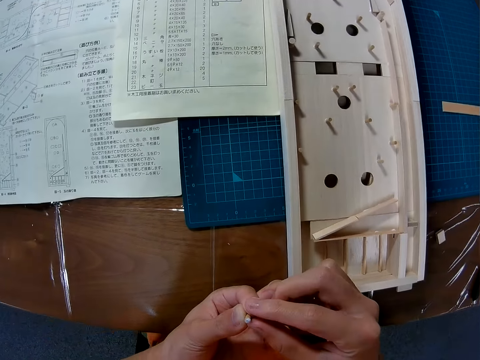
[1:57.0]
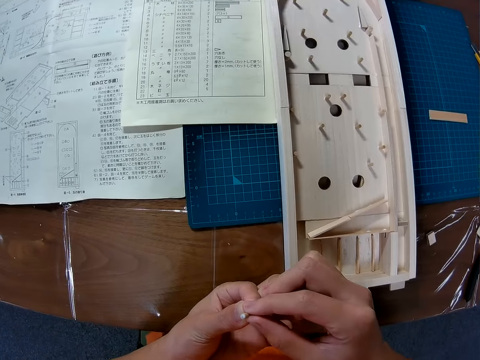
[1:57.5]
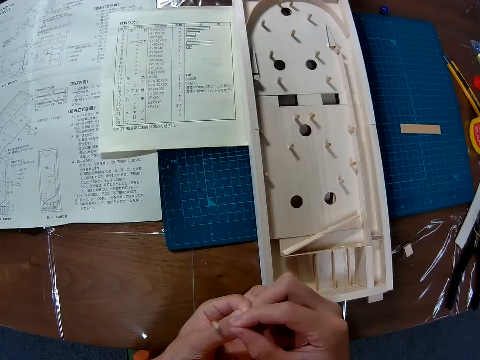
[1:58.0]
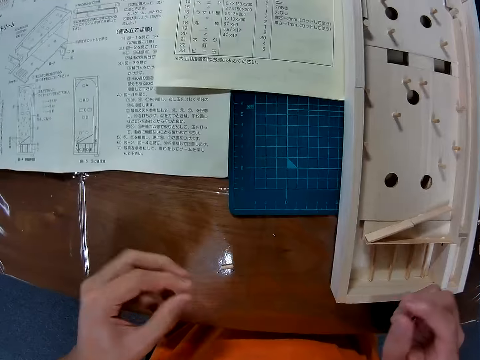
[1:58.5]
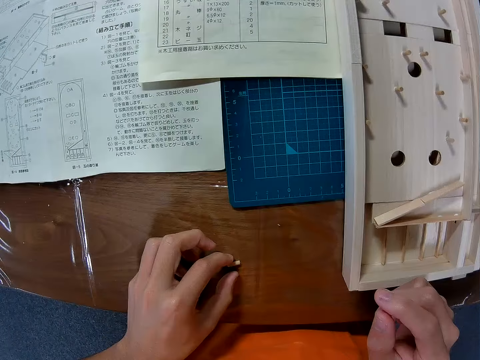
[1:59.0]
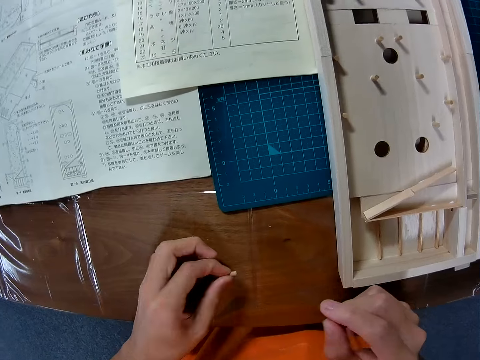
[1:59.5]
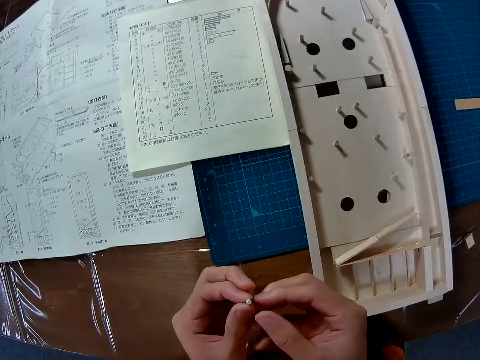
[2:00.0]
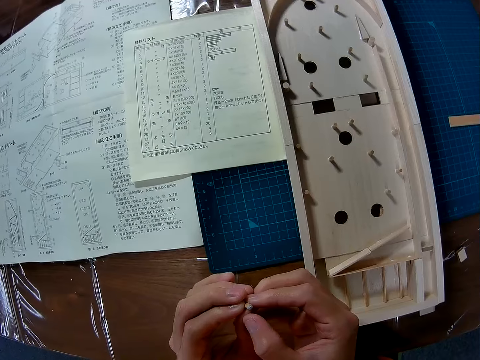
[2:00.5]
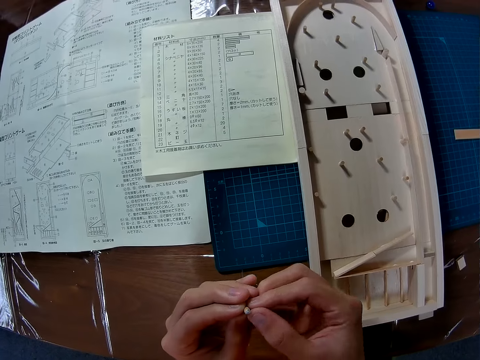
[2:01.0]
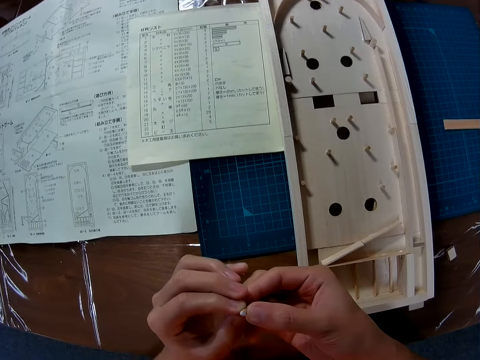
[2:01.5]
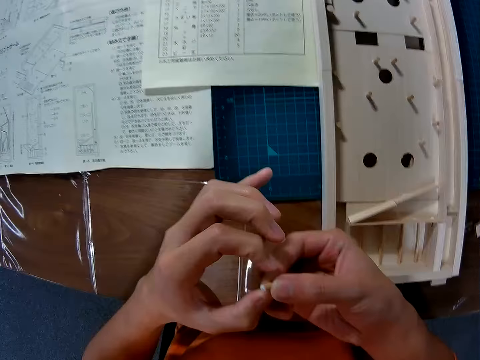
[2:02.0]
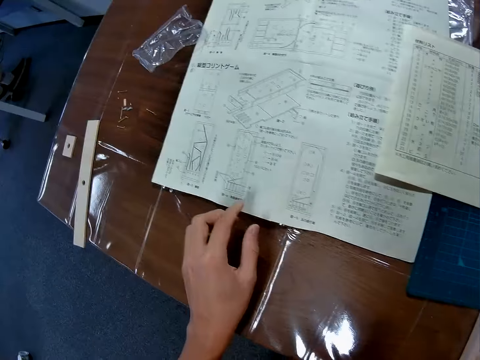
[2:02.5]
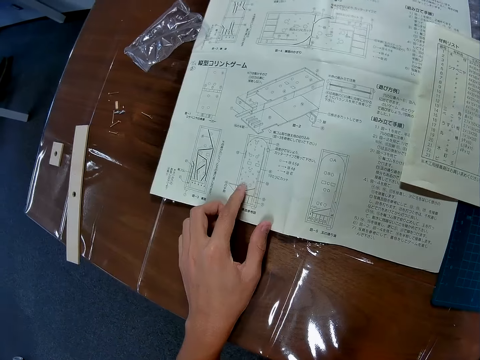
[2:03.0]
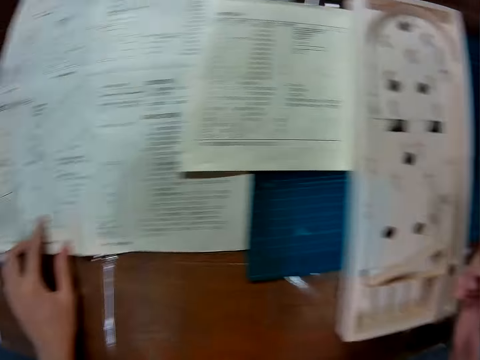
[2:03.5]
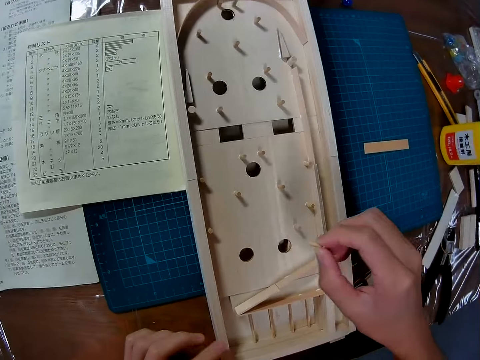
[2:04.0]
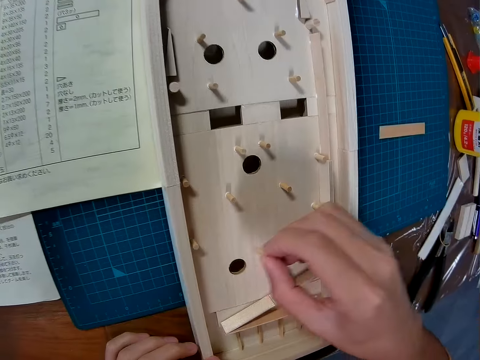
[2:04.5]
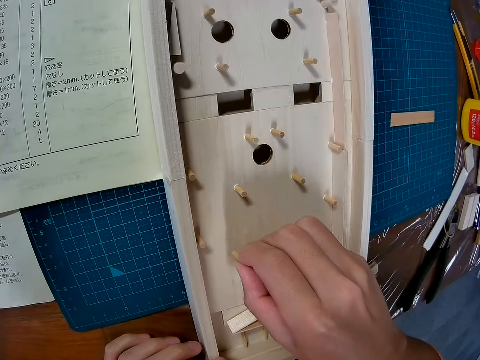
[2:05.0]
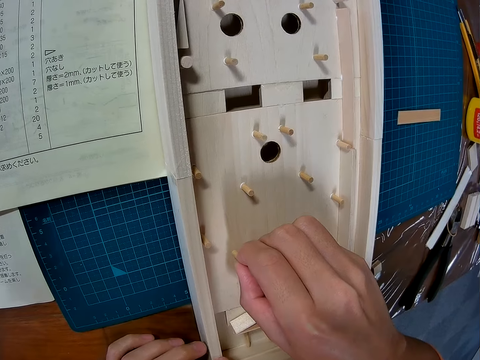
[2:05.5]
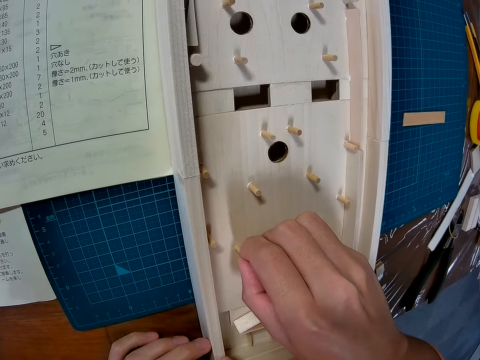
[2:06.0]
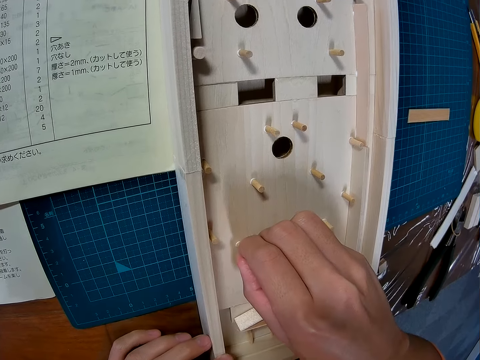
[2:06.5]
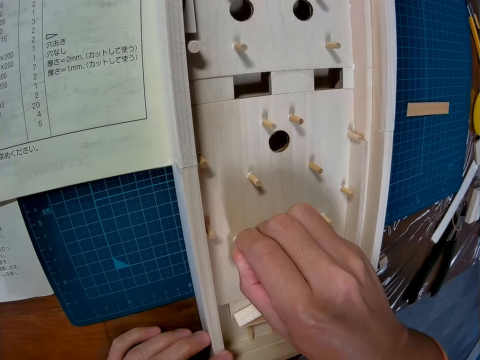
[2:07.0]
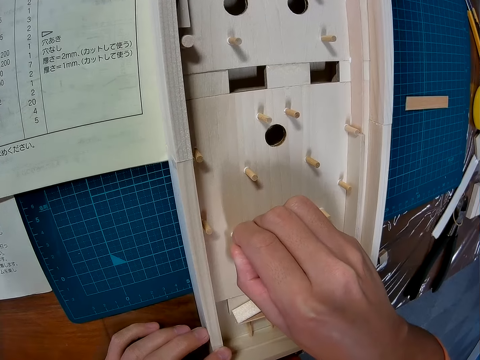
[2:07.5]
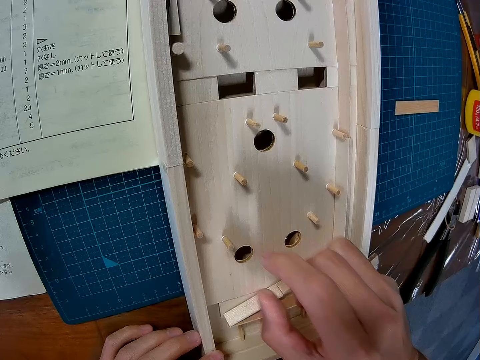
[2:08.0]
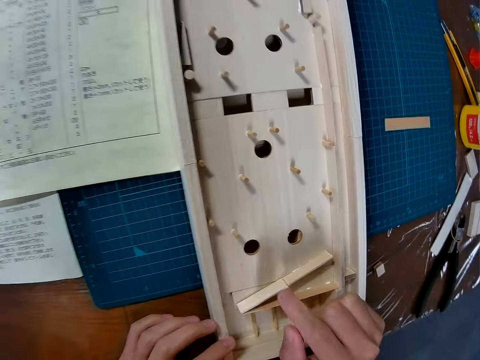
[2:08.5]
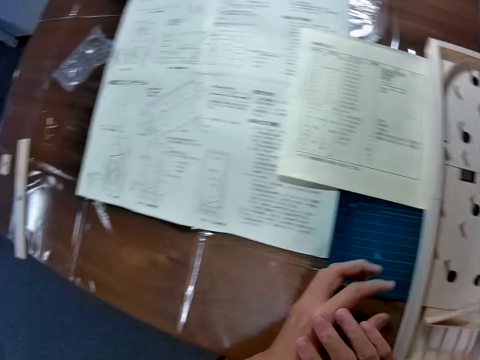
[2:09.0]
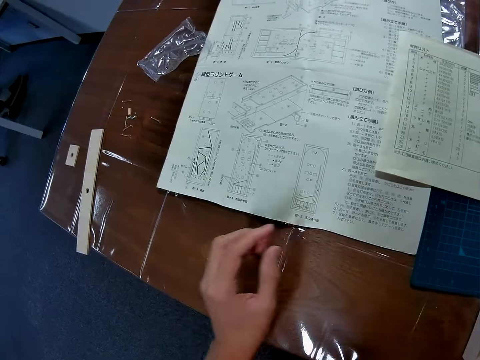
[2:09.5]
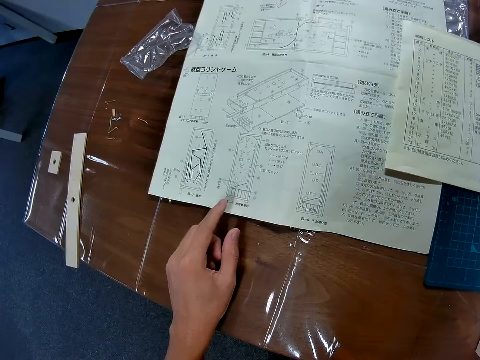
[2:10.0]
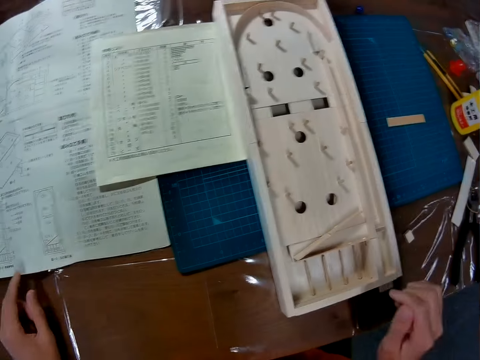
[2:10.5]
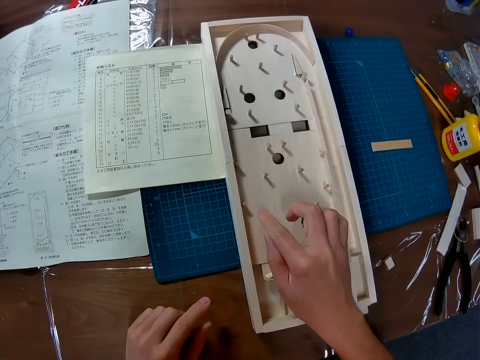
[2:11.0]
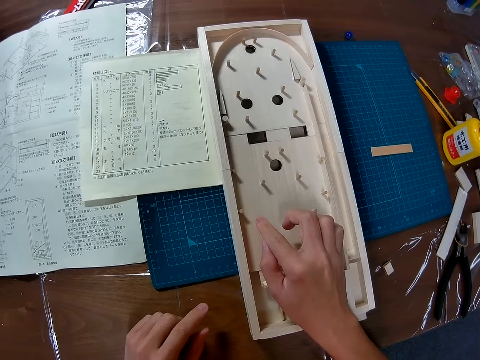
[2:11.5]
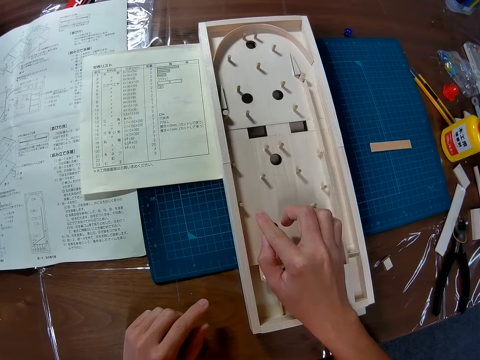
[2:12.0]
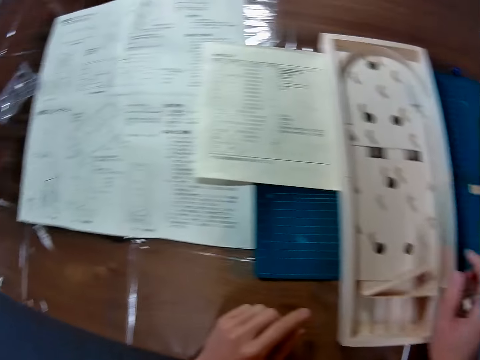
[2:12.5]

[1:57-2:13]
The camera wearer picks a small piece of wood from his left hand. He drops the wooden pin. He picks the small piece of wood from the table. He holds the small piece of wood with both hands. He turns the small piece of wood. He touches a crafting paper. He points to the manual. He moves a camera. He places a piece of wood on a crafting wood. He fixes the small piece of wood on the crafting wood. He moves his hand. He touches his hand. He moves his hand. He touches the crafting paper. He moves the camera. He moves his hands. He taps on the wooden pin.

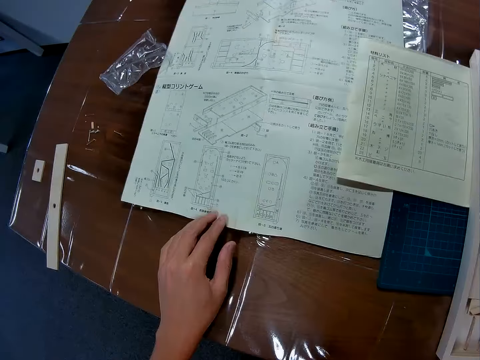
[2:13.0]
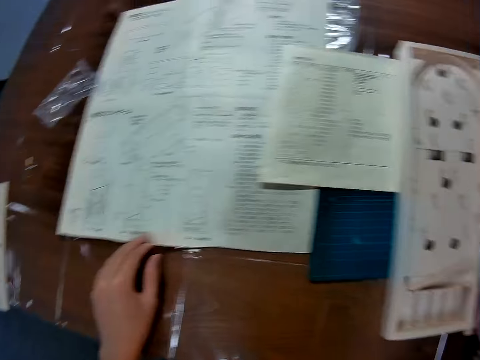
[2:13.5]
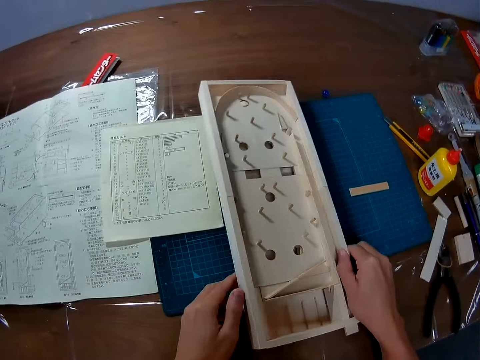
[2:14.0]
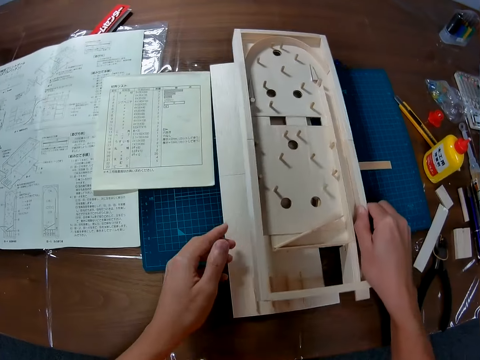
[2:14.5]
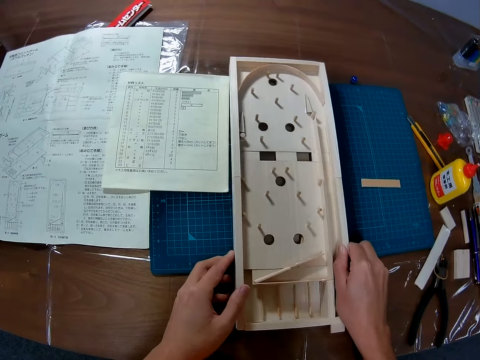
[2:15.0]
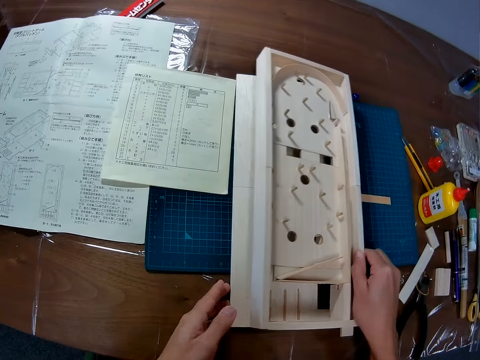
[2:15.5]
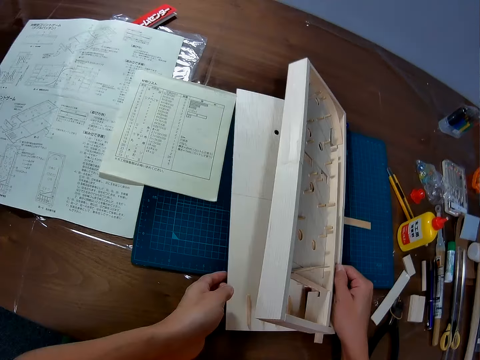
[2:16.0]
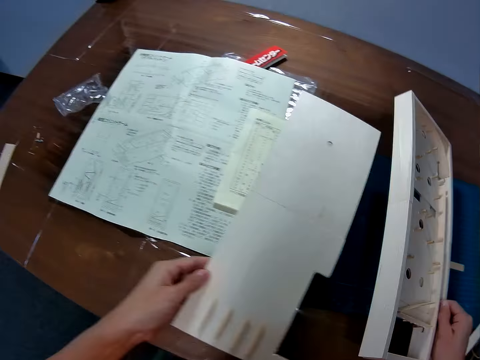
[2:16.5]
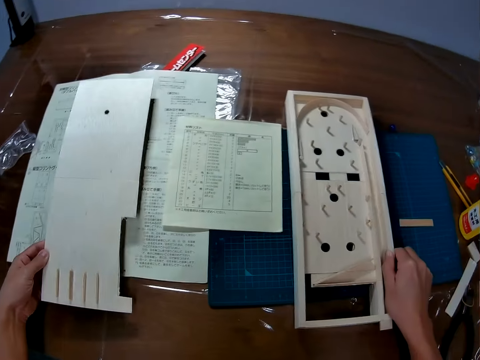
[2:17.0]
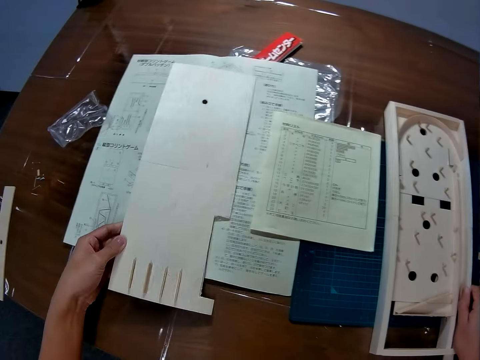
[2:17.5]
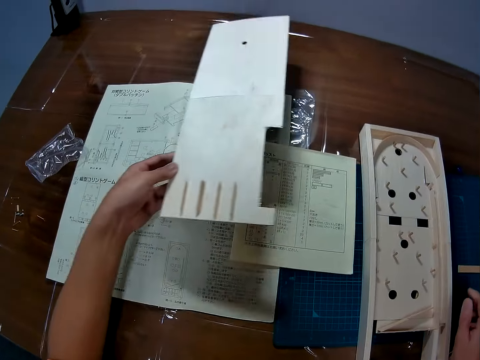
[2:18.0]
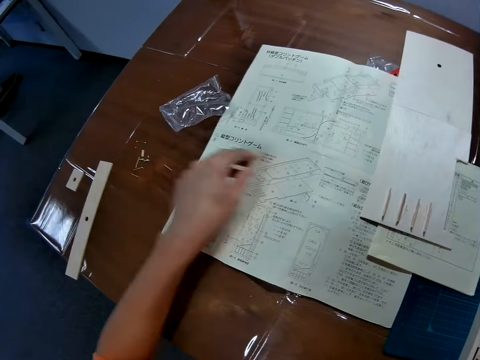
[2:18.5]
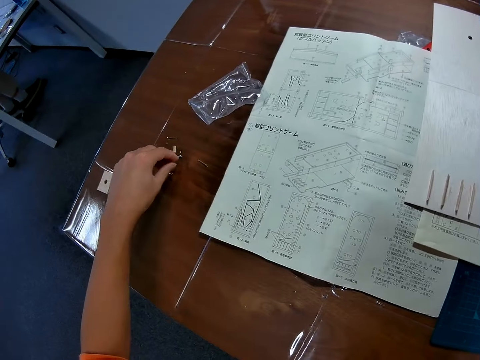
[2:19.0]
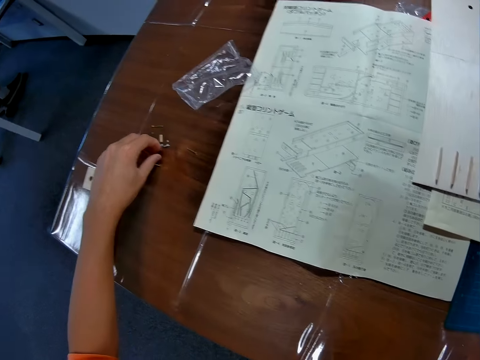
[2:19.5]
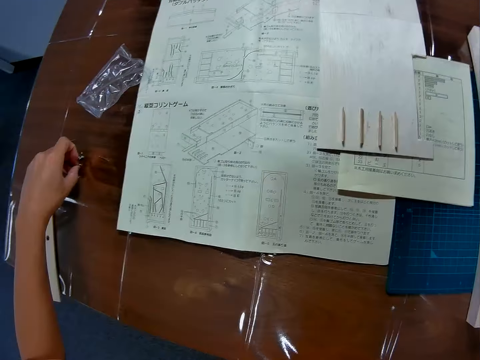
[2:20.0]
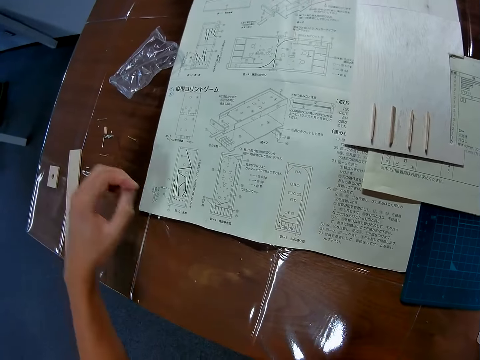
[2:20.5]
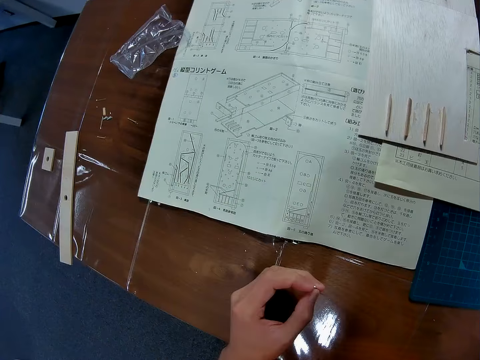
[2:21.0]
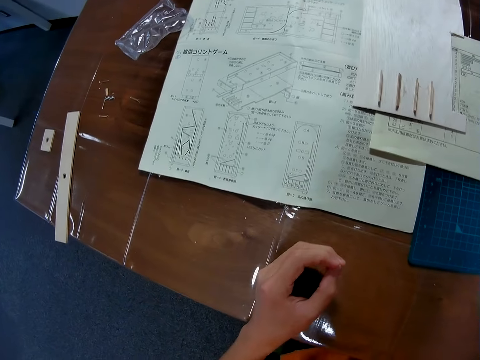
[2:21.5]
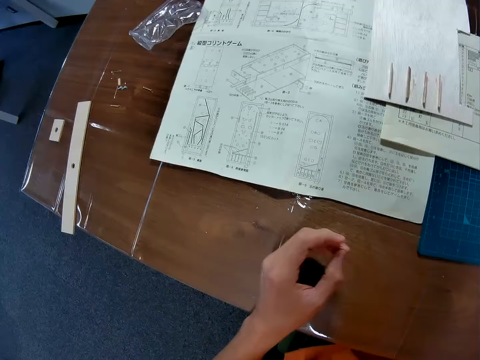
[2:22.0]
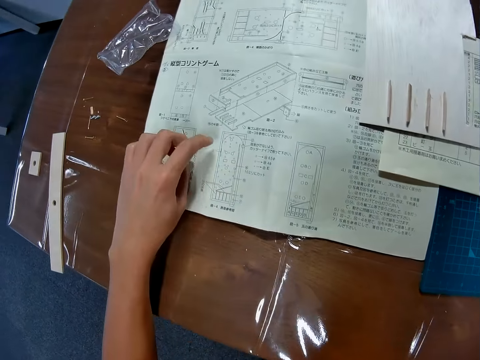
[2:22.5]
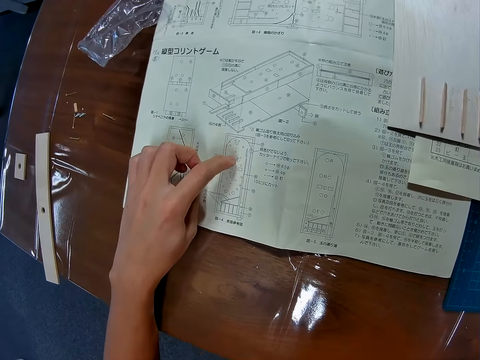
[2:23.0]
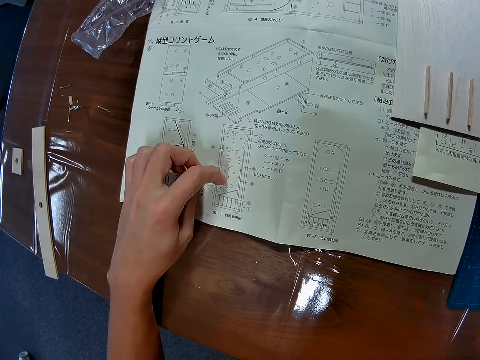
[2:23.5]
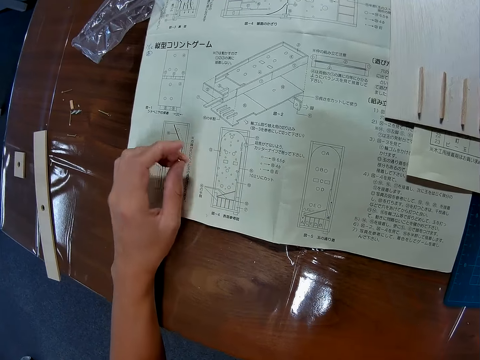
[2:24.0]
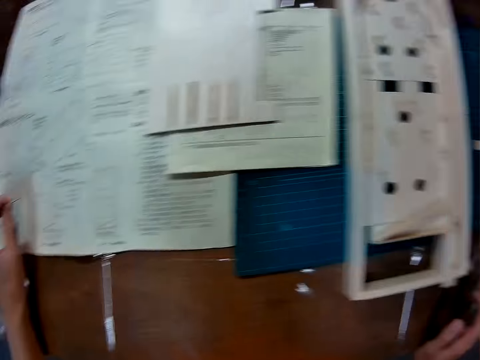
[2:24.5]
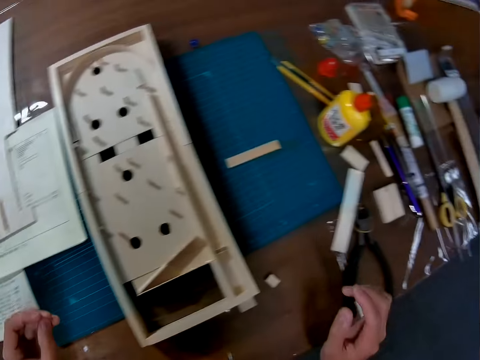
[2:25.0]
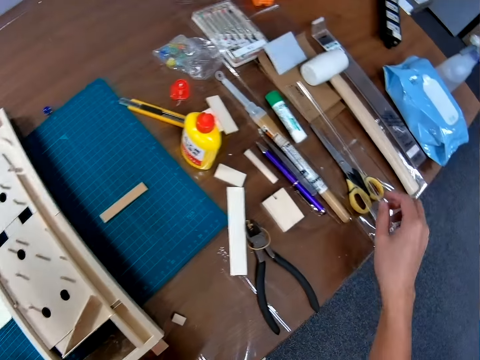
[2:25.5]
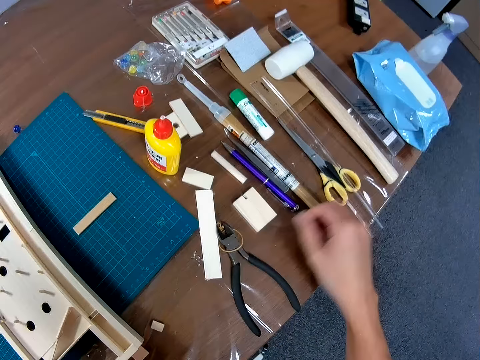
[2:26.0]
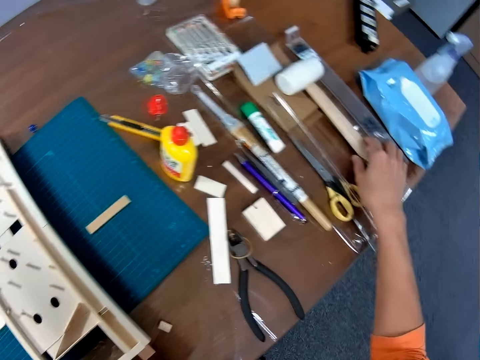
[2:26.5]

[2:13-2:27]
The camera wearer moves a camera. He touches a crafting paper. He points to the manual. He moves the camera. He lifts a crafting wood or art board with both hands. He holds the crafting wood with one hand. He places the crafting wood on a table. He holds the crafting wood. He removes the base of the art board. He bends the crafting wood. He pulls another crafting wood. He places the crafting wood on the table. He lifts the crafting wood. He places the crafting wood on the table. He picks a nail. He moves the camera. He touches the crafting paper. He points to the manual. He counts something from the crafting paper. He moves the camera. He moves his hand.
